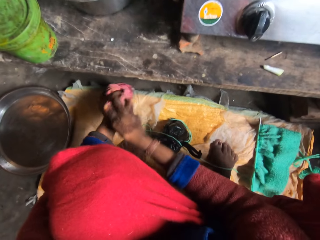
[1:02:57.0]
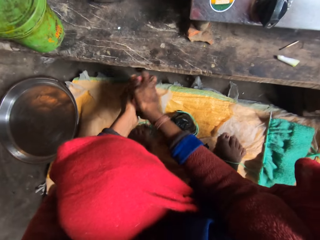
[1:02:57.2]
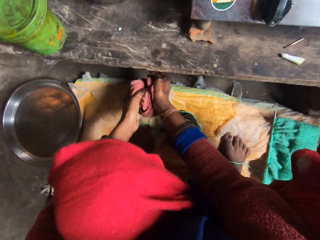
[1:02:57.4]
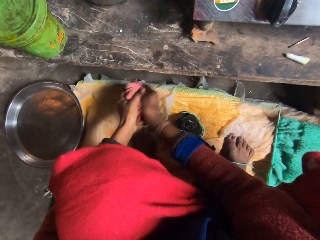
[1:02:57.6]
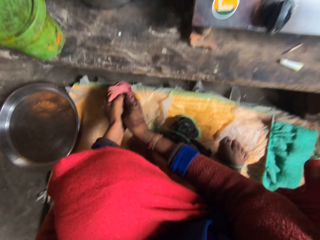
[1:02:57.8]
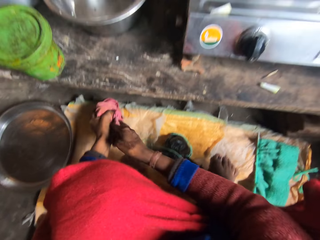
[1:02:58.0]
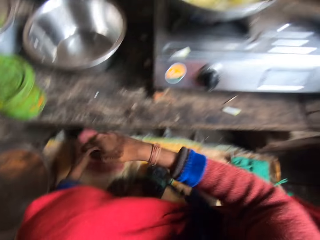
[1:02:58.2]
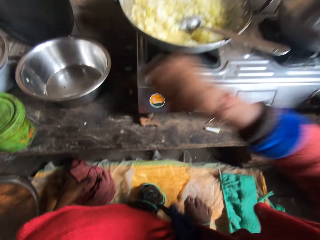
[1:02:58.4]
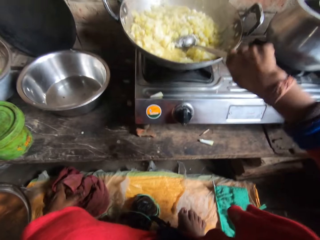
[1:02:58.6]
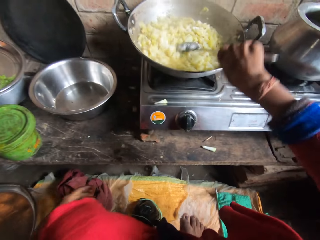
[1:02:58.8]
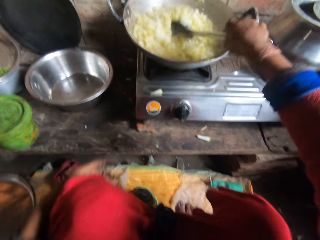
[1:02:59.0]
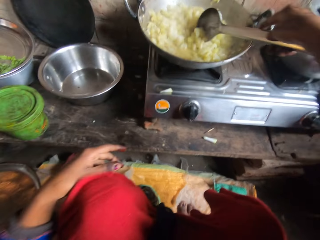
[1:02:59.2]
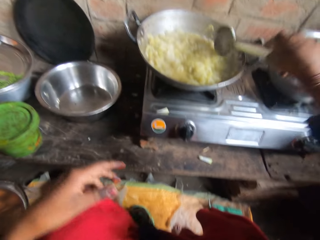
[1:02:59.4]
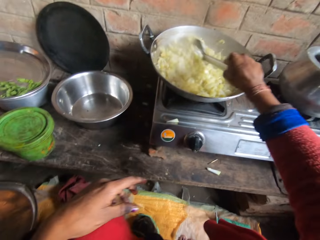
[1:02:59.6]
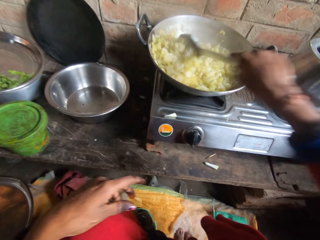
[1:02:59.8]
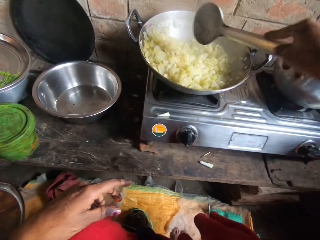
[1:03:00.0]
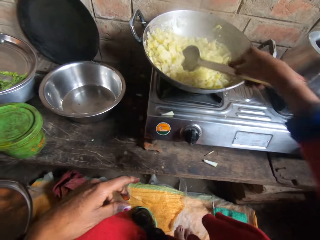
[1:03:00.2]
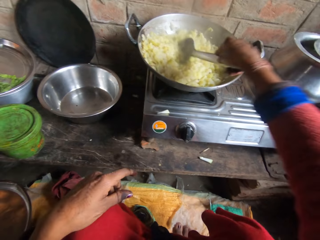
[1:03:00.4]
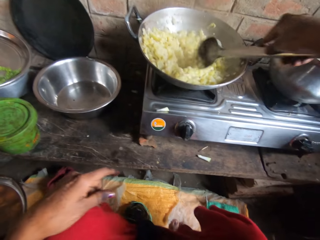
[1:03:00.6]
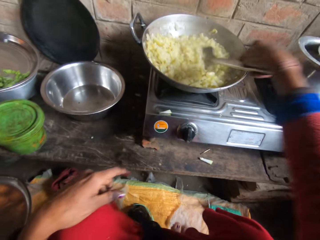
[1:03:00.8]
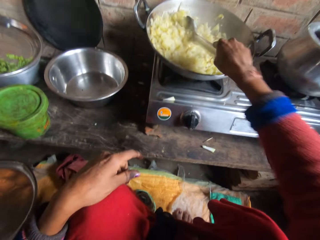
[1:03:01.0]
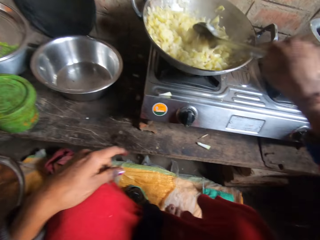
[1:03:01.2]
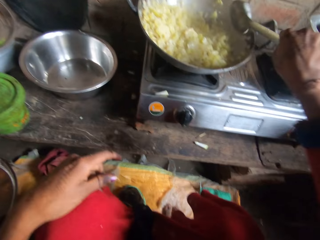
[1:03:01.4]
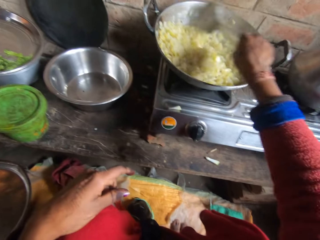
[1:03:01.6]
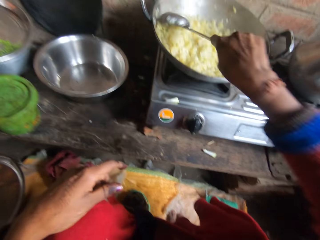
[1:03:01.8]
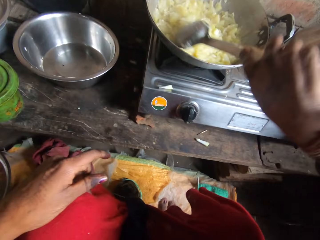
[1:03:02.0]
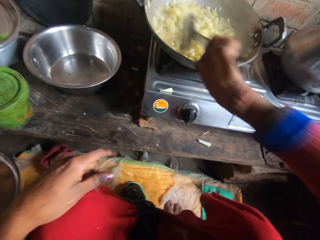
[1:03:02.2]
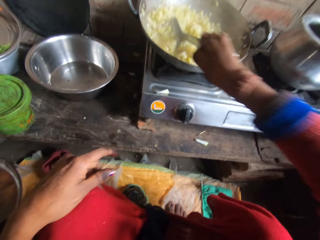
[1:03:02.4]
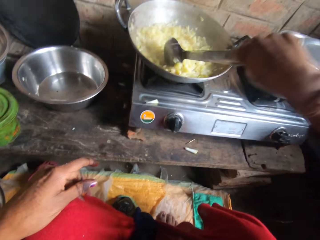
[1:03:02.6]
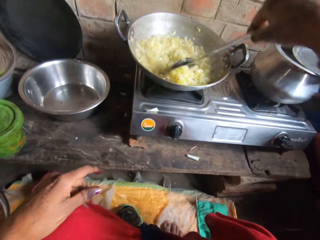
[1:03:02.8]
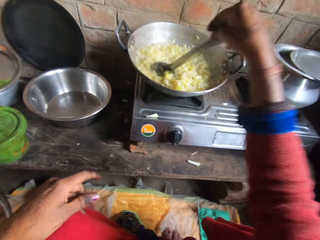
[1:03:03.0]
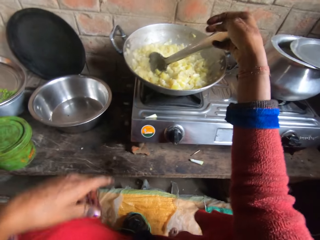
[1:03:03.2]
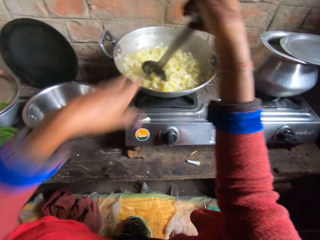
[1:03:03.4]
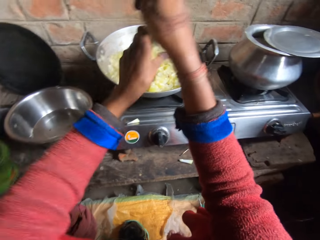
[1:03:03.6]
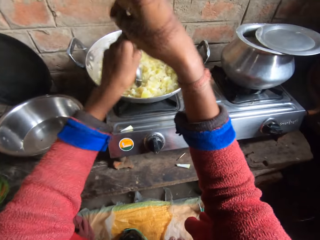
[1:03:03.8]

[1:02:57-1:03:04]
The camera wearer stirs the rice on the gas cooker.

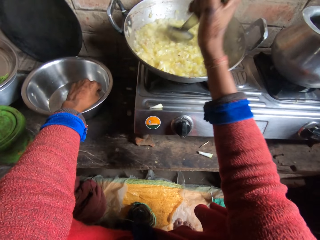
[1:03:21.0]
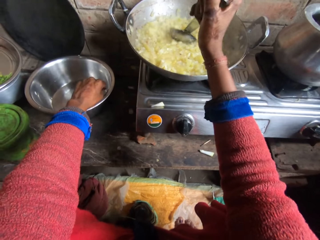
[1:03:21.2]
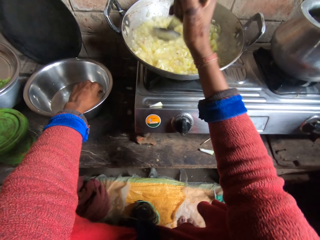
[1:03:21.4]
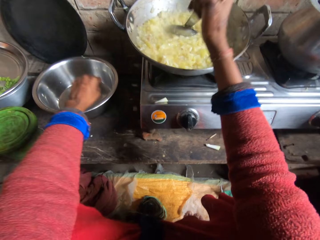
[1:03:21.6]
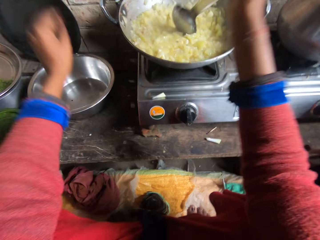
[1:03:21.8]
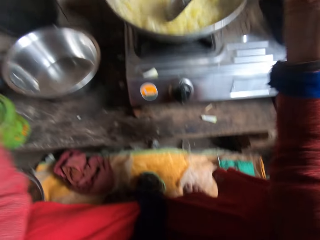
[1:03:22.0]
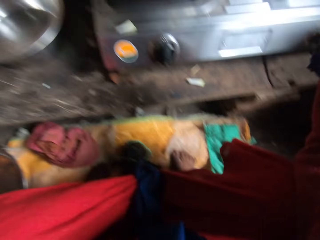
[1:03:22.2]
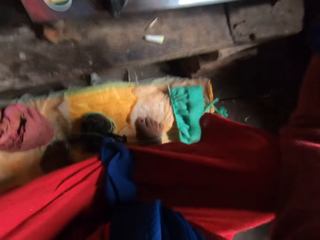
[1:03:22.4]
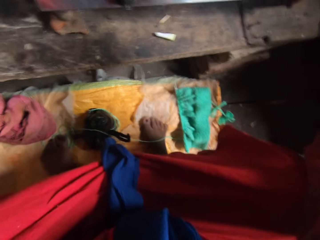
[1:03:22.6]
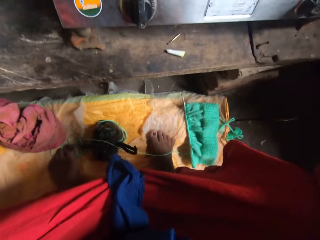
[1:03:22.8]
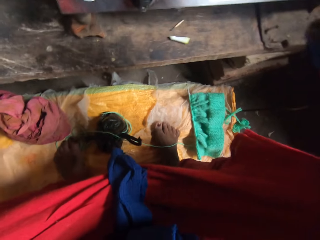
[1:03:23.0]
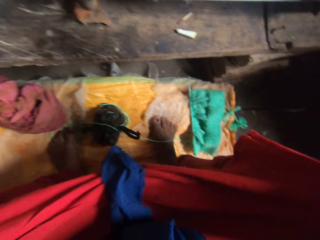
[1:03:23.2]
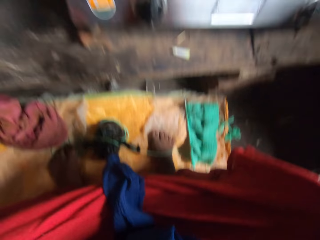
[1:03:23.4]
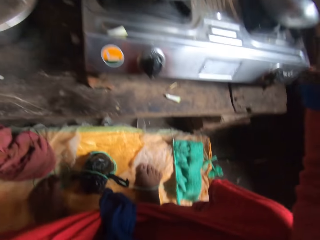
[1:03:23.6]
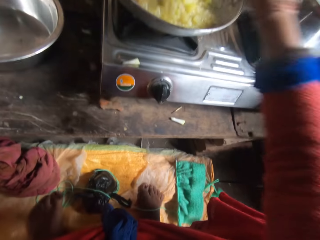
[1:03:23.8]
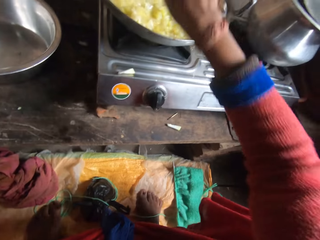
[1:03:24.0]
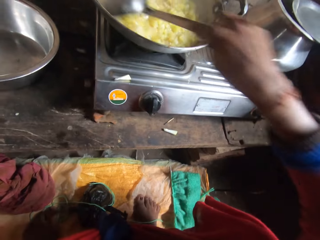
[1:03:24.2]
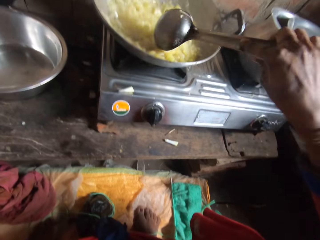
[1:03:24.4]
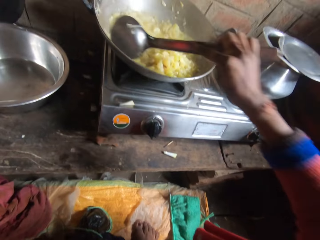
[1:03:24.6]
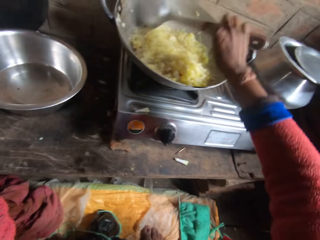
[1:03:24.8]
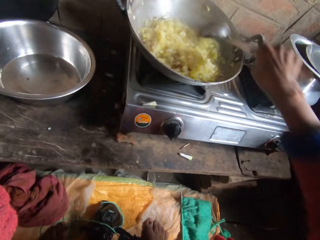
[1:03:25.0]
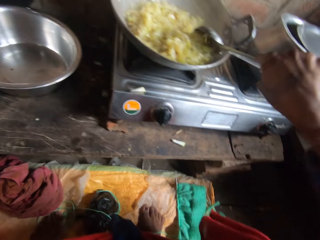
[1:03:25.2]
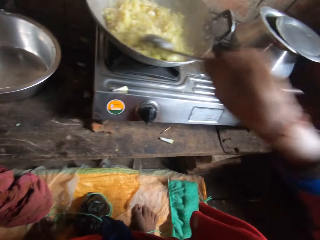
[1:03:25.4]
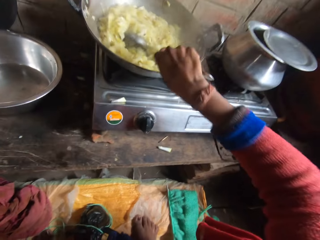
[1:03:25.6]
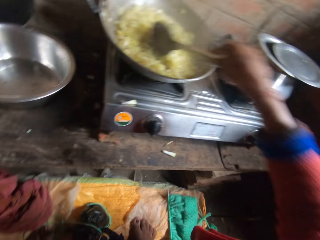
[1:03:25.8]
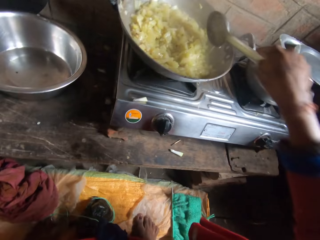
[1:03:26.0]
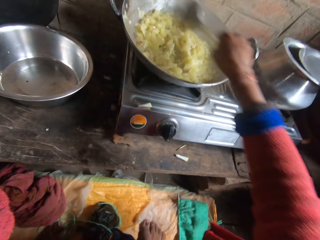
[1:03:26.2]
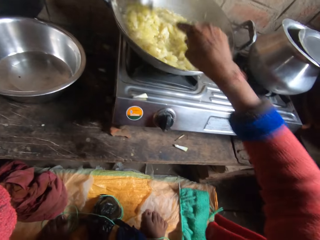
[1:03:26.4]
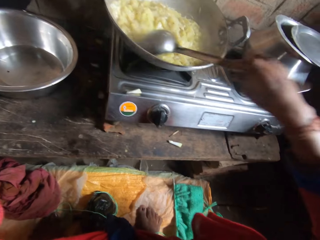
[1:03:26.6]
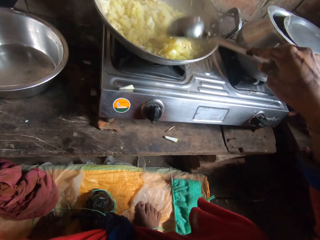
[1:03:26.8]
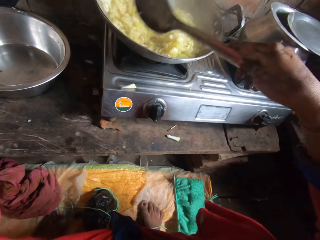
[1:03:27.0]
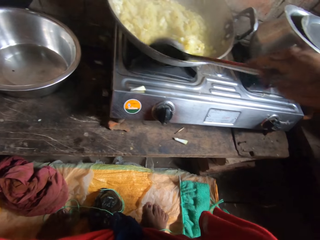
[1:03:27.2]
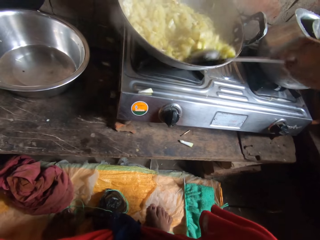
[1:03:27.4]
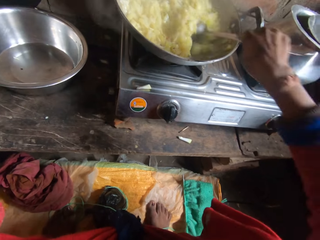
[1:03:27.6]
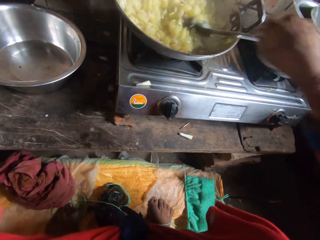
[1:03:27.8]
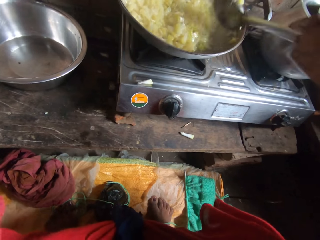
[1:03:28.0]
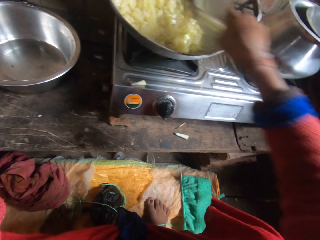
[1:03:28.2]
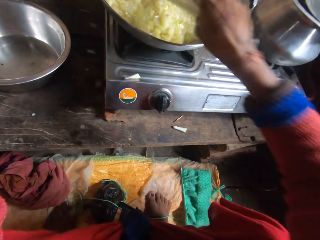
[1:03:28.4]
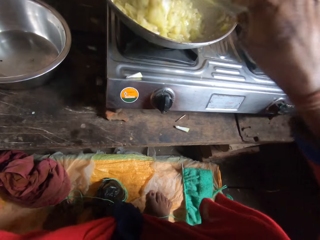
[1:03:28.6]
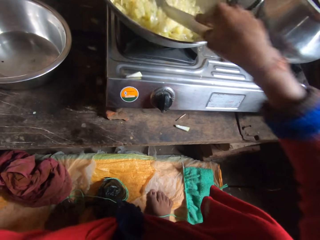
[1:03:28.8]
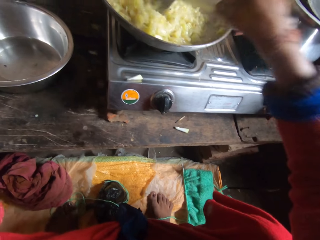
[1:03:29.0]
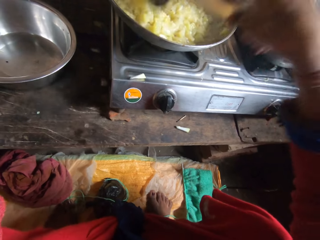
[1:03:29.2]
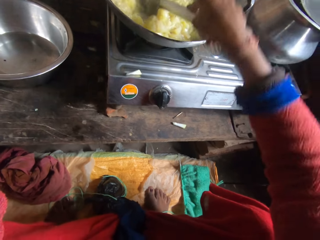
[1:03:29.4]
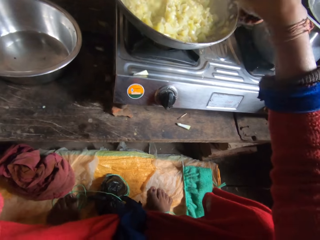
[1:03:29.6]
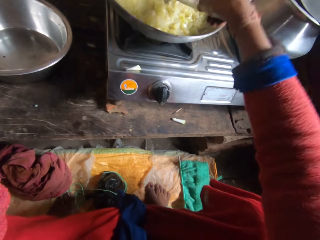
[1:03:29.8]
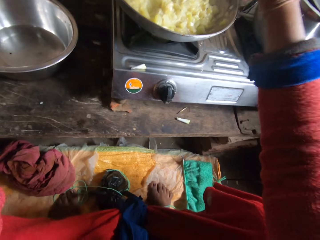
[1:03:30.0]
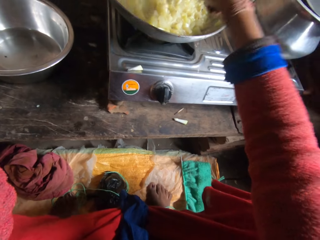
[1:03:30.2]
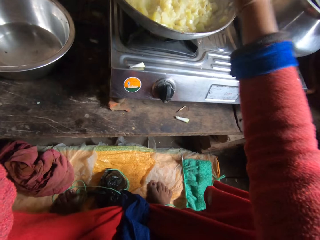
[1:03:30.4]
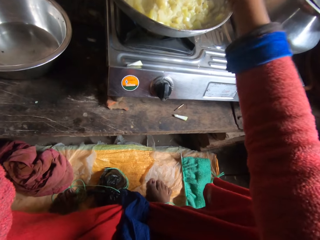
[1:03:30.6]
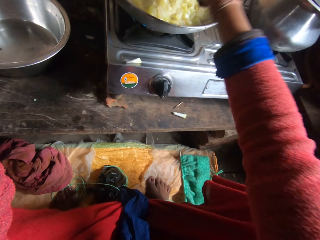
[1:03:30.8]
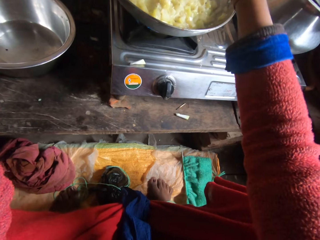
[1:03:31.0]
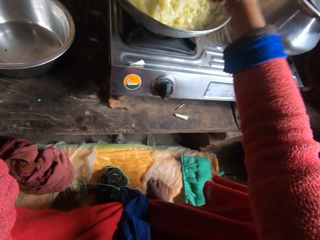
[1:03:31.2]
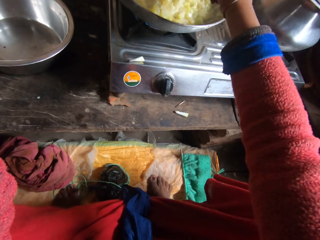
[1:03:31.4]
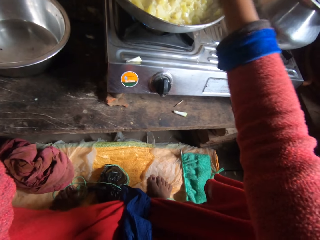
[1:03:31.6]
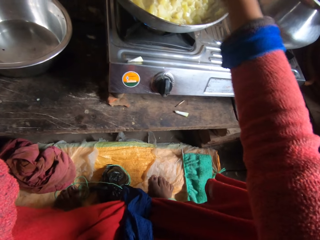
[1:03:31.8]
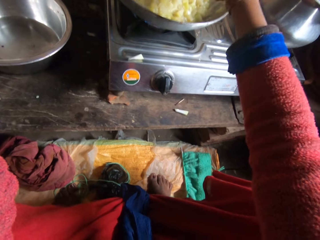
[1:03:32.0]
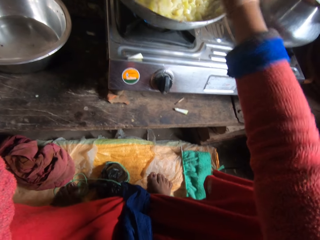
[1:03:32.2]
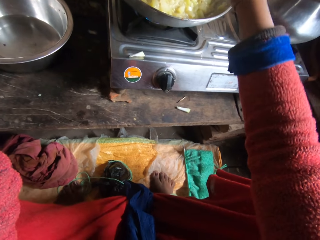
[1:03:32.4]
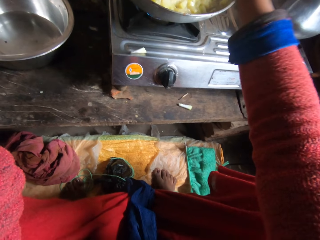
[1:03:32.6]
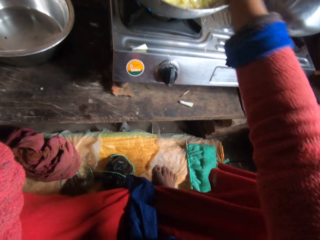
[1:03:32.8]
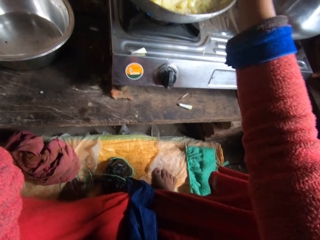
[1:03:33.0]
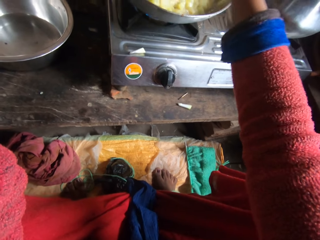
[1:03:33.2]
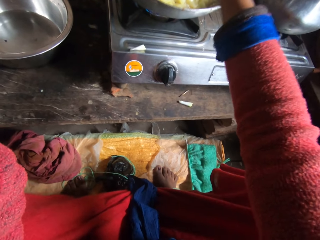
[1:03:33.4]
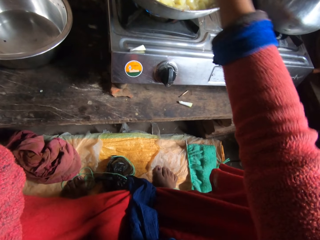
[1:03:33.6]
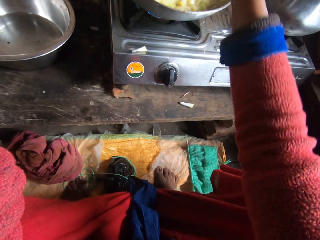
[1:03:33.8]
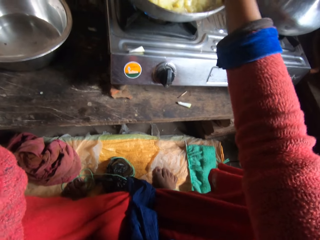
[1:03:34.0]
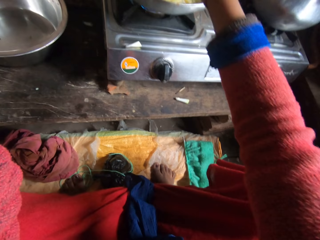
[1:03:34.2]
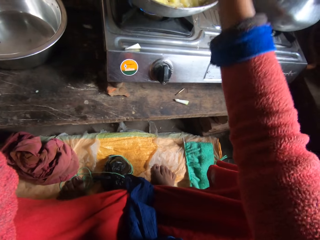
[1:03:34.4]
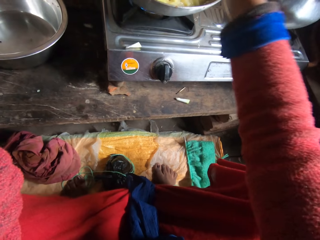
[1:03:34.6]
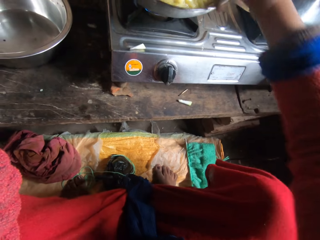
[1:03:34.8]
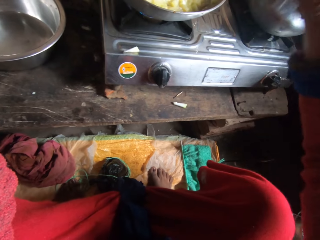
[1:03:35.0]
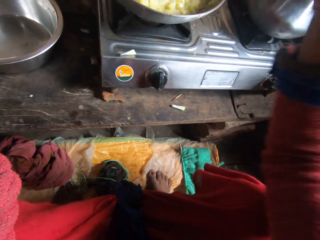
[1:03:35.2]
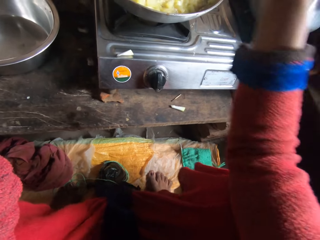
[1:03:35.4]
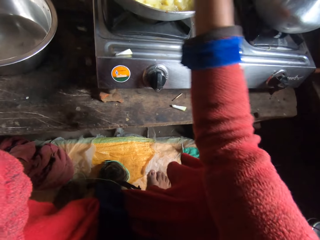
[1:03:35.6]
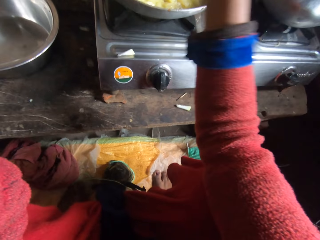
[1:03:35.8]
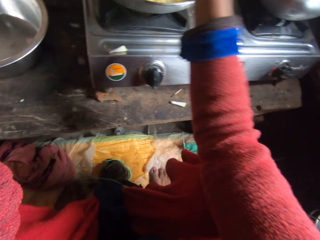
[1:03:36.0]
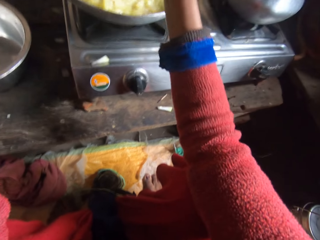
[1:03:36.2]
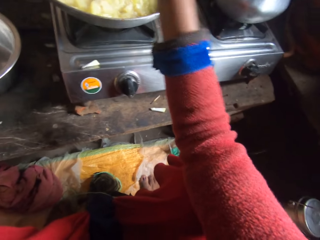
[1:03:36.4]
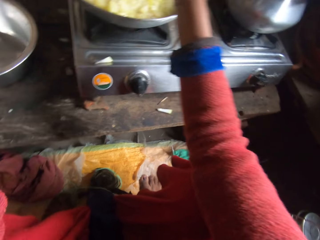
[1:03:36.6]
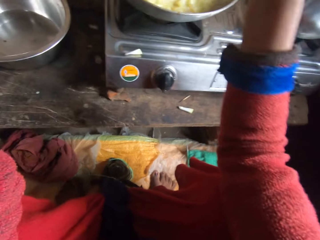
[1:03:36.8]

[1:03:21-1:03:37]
The camera wearer touches the camera. They look down. They stir food in the pot.
